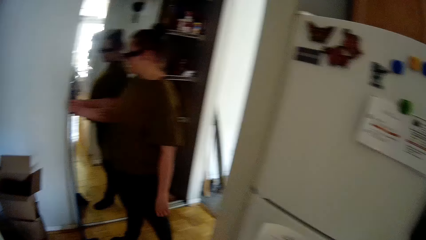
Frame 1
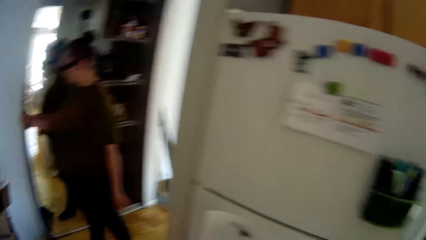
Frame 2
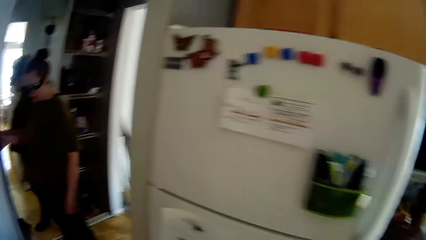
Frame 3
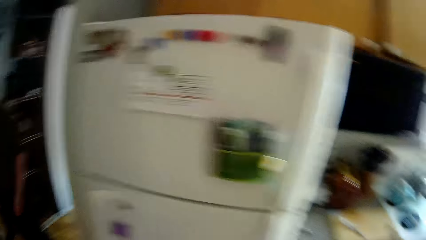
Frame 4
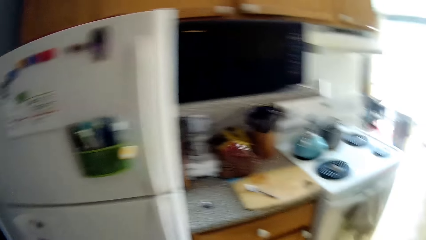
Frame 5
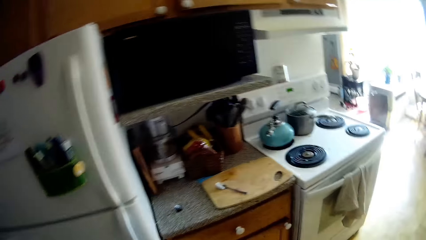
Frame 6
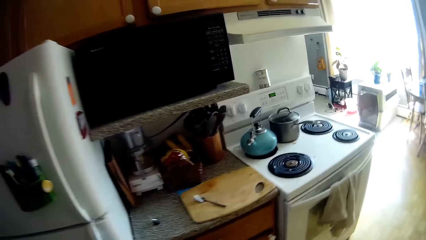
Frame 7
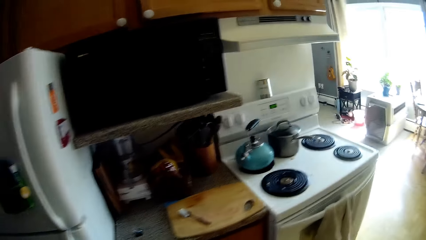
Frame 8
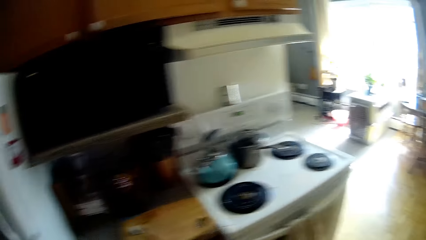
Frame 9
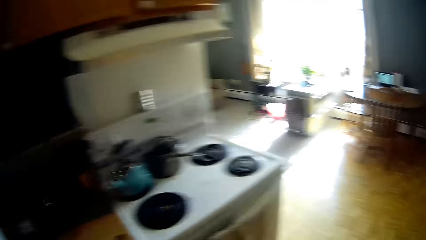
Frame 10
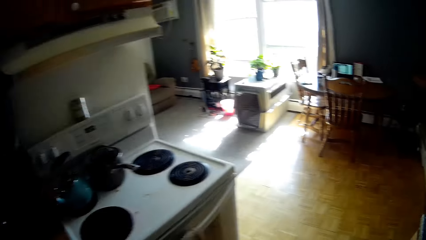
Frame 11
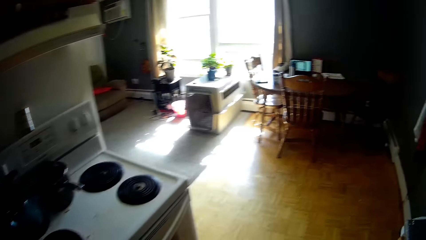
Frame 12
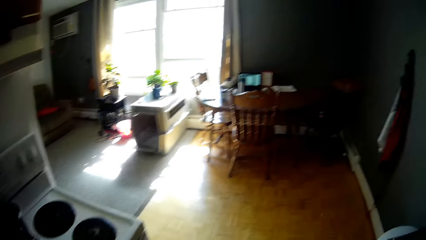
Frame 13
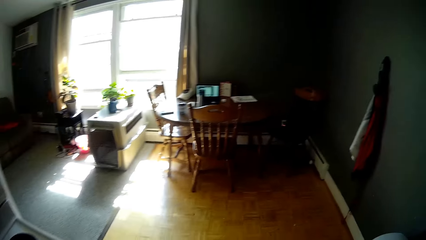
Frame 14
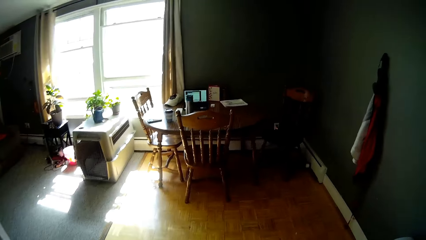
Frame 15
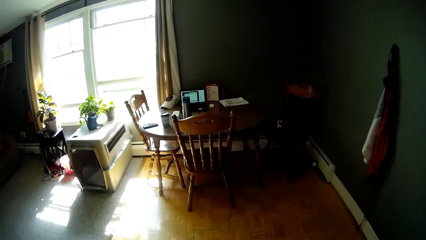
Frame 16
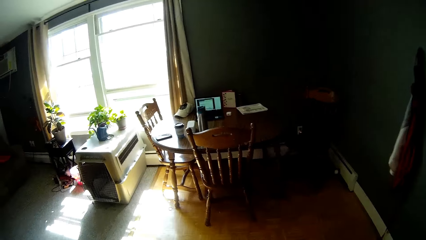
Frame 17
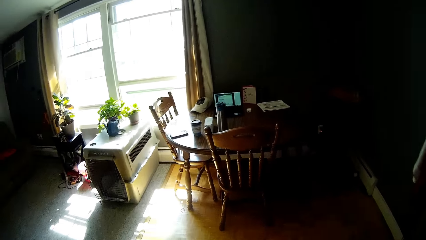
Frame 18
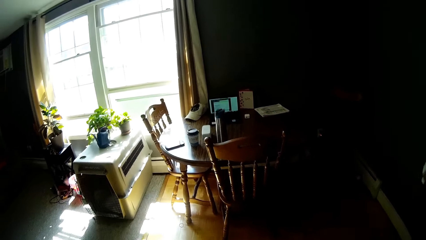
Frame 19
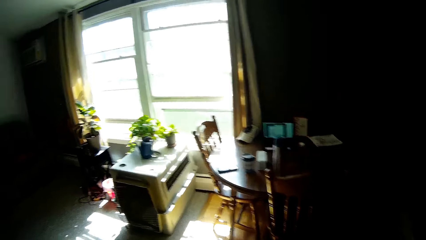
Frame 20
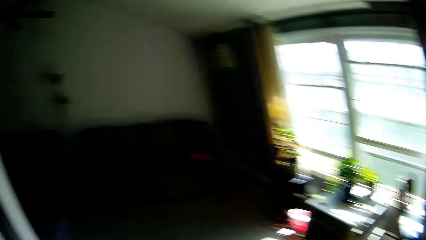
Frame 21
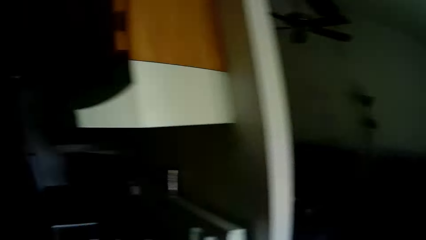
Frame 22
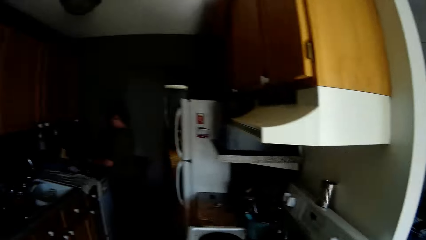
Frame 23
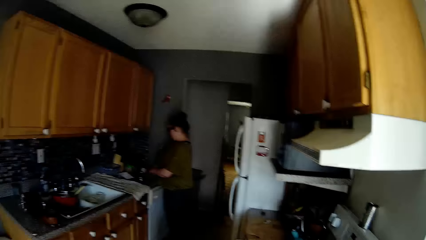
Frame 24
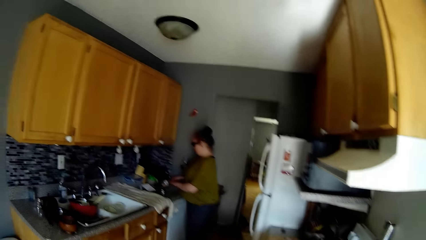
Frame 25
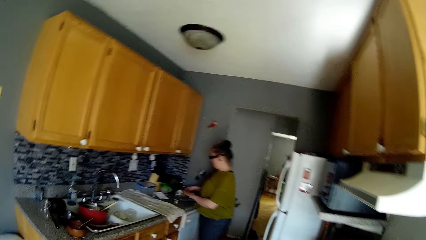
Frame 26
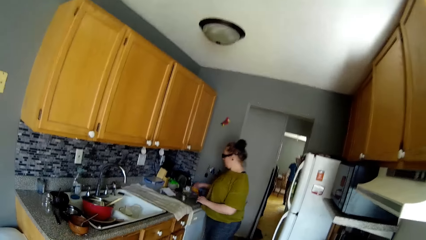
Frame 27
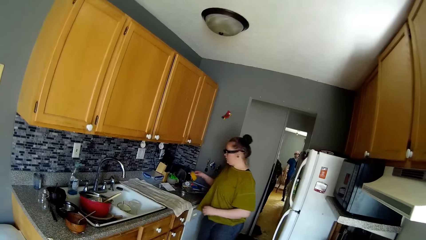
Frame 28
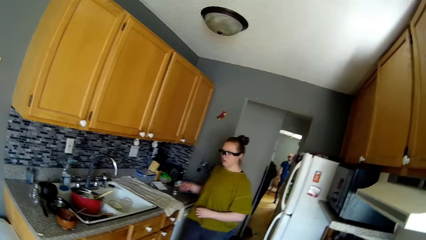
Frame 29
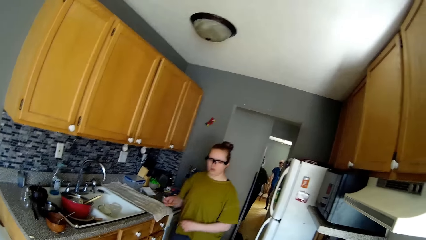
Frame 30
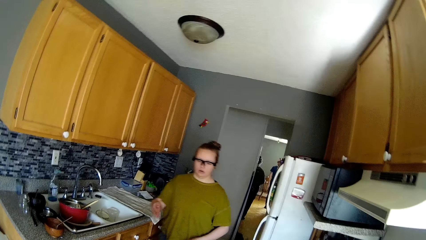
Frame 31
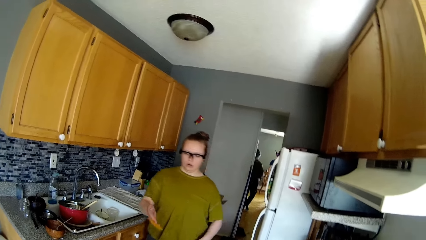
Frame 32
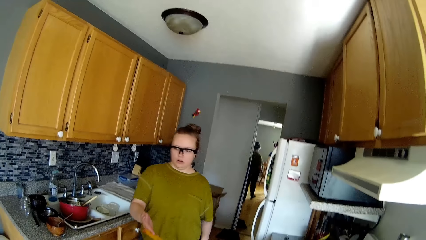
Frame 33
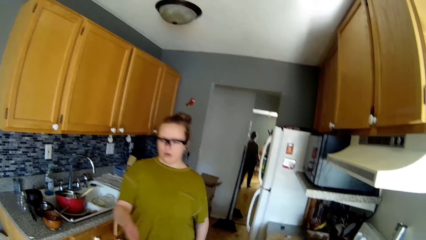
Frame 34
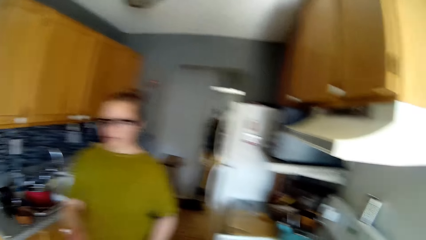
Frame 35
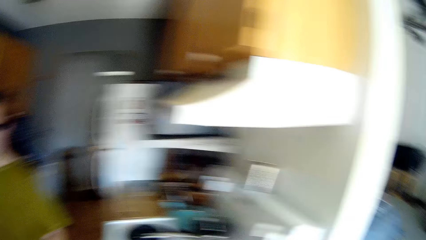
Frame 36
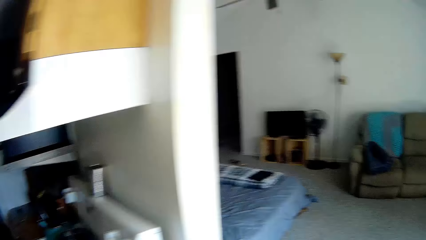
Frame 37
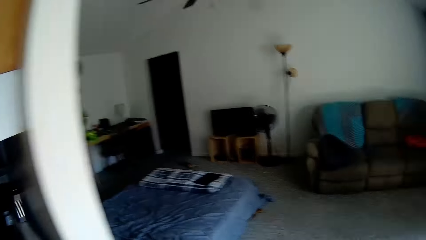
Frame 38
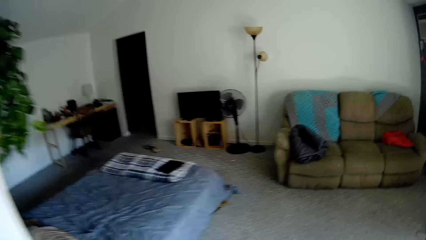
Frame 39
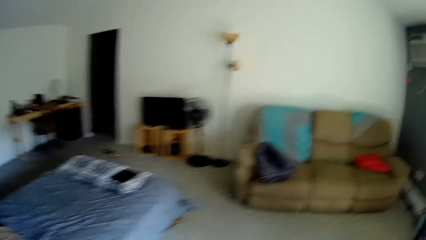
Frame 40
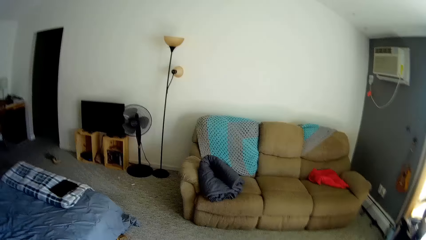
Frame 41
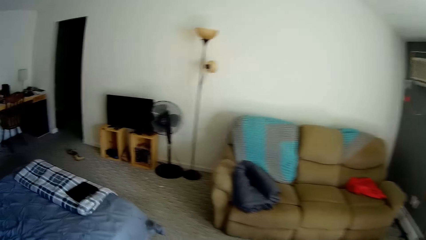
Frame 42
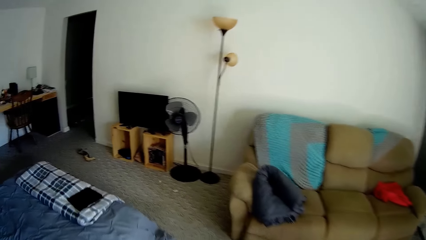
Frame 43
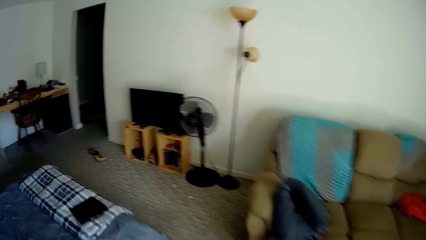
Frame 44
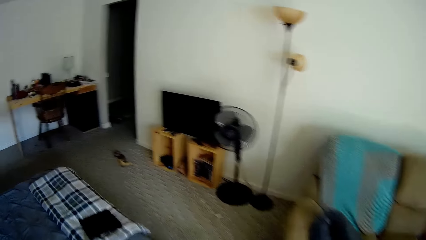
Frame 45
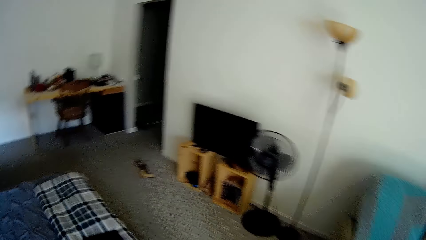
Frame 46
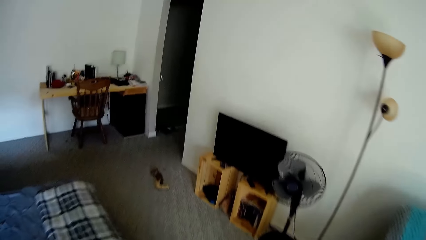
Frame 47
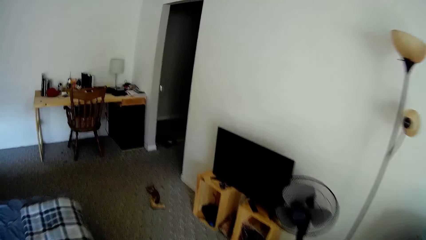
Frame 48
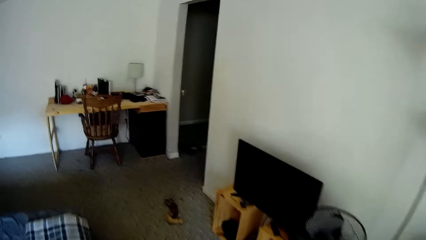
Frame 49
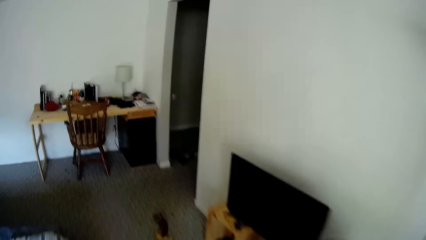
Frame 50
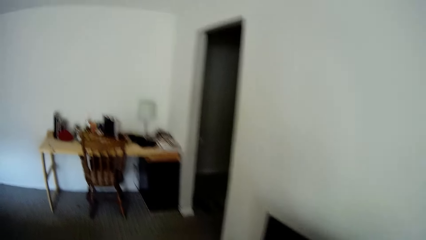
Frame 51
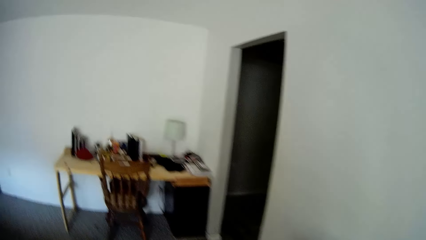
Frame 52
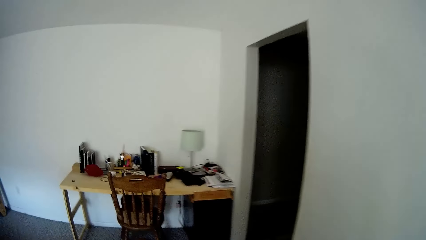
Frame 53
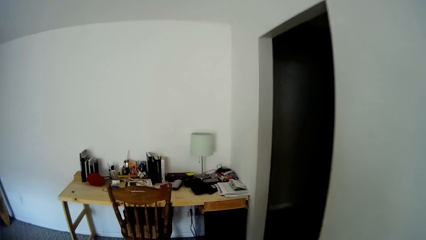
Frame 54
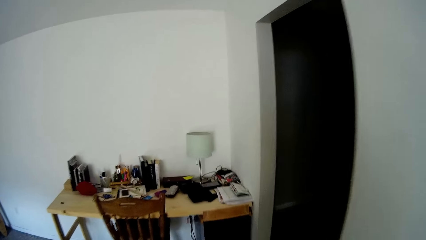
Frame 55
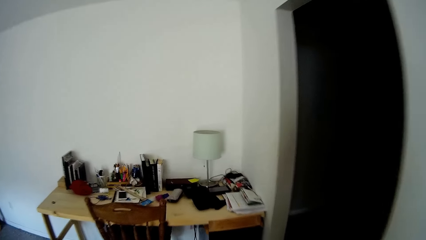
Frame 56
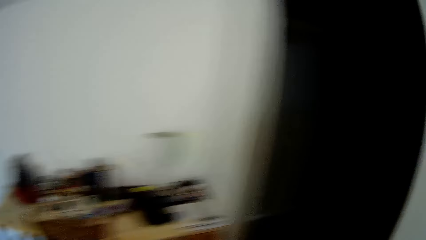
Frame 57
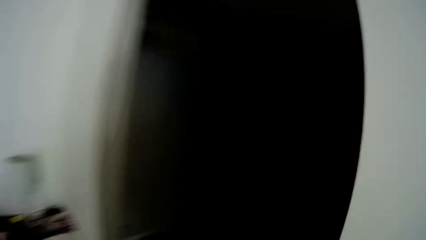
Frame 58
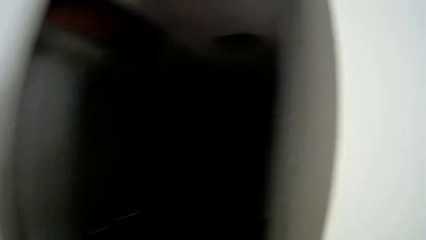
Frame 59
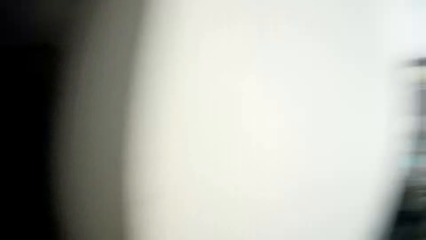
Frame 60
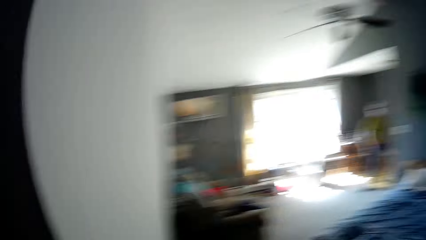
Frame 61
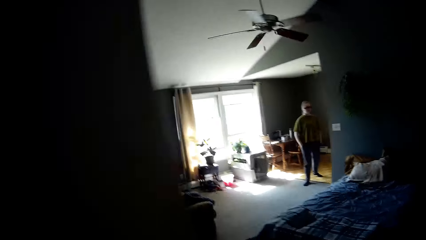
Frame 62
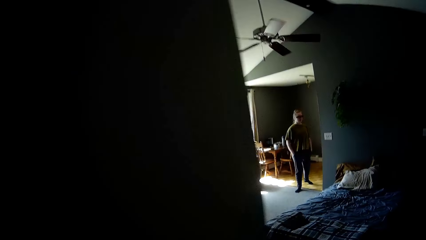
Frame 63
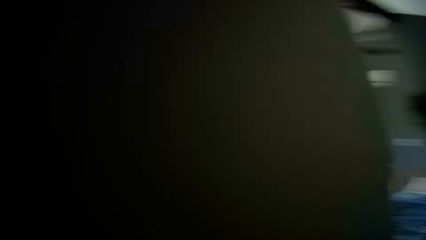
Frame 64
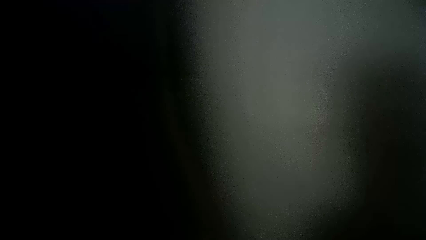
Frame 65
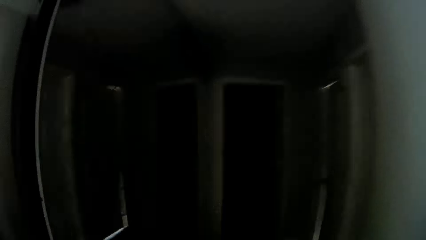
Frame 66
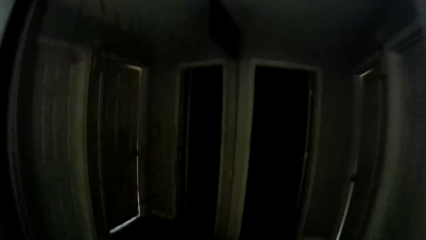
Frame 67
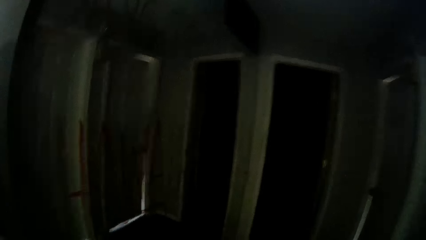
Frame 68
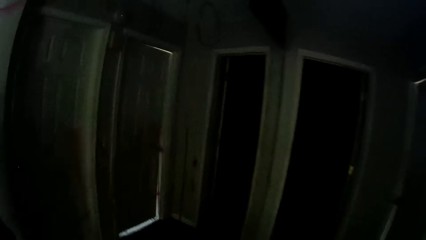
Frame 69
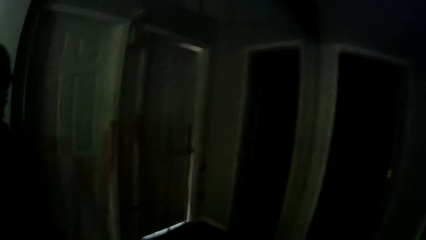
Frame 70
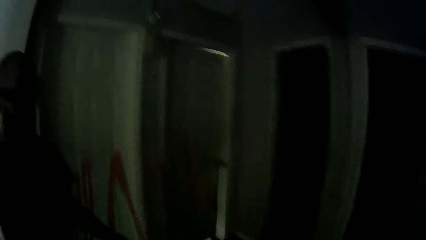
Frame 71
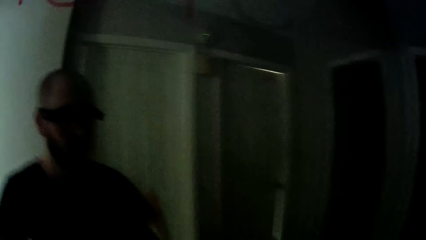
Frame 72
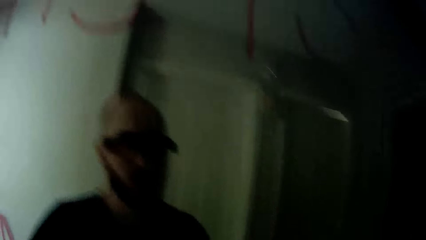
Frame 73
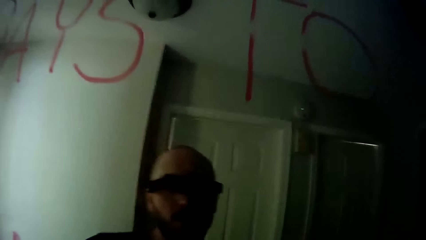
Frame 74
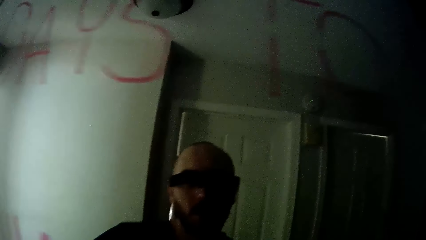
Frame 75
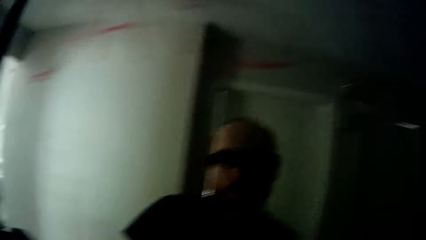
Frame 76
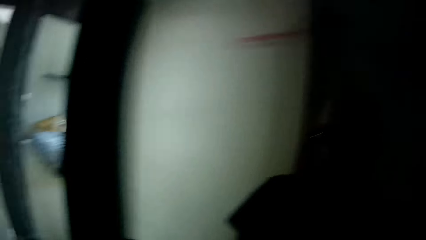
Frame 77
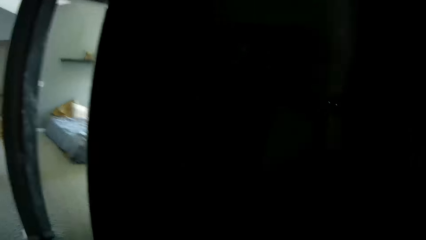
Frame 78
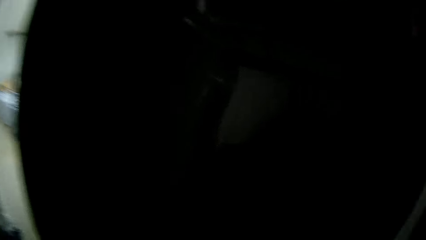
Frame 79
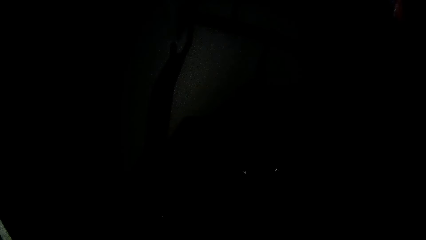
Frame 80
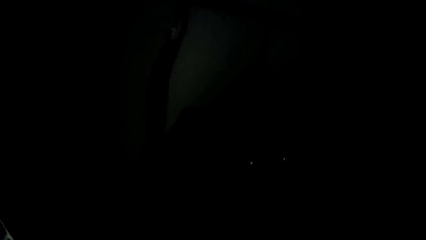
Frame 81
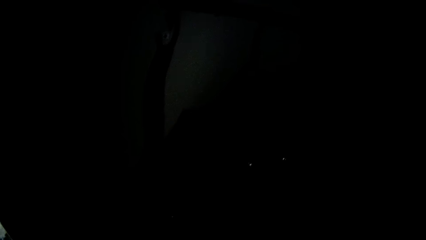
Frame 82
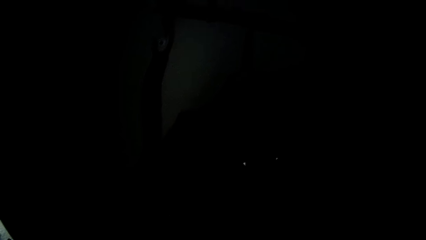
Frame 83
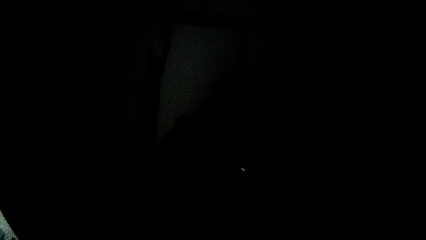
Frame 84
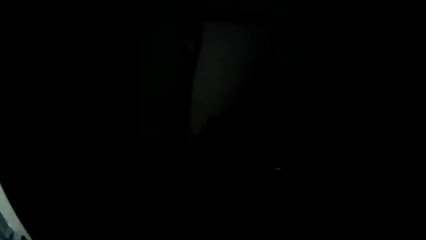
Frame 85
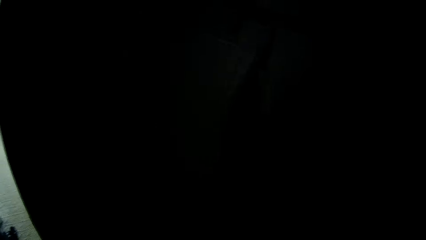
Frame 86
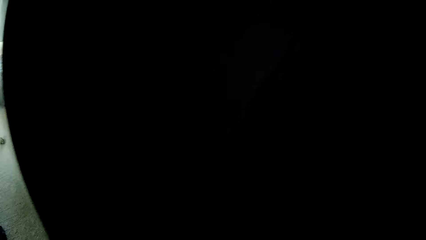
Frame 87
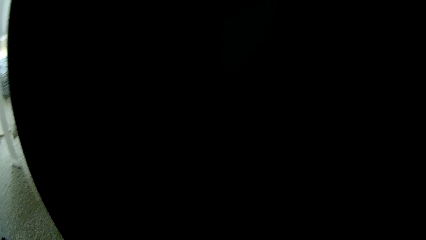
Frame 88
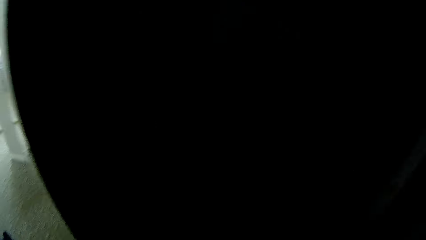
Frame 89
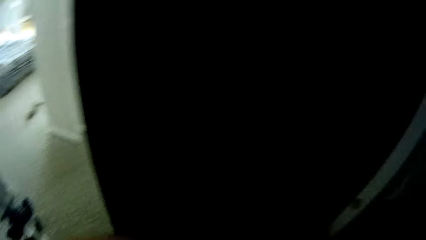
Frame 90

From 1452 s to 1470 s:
The woman lays the broom against the wall with her right hand. The camera wearer talks to the woman. He walks in the room. The woman picks up a card from the table with her right hand, walks in the room, and gives the card to the camera wearer with her right hand. The camera wearer walks into the bedroom. The woman talks to the camera wearer. The camera wearer walks out of the bedroom. He slides an entrance door with his right hand. He stands in the room.
